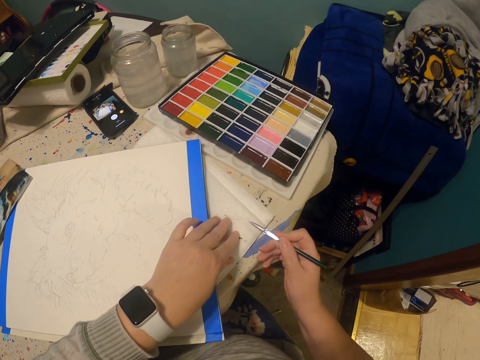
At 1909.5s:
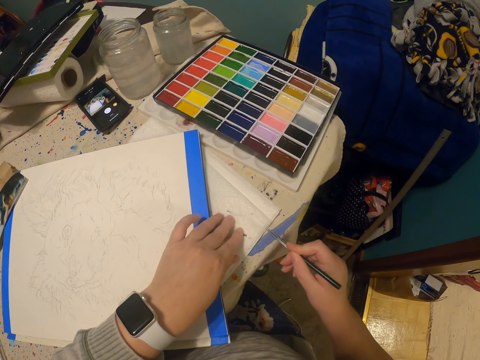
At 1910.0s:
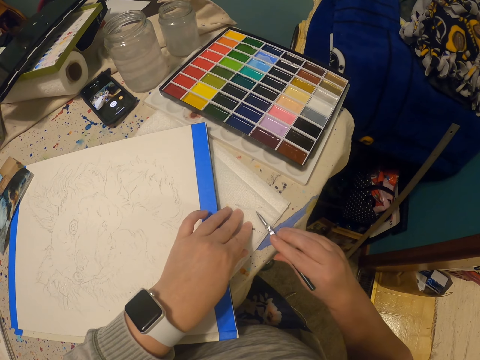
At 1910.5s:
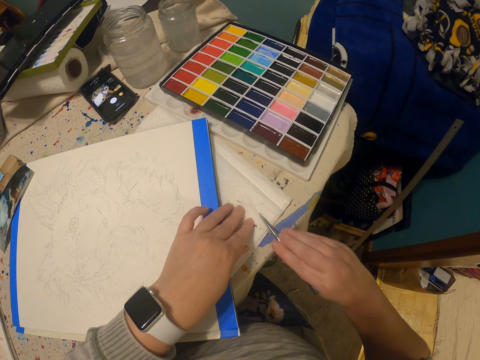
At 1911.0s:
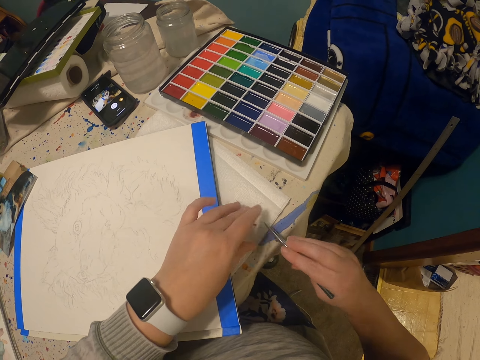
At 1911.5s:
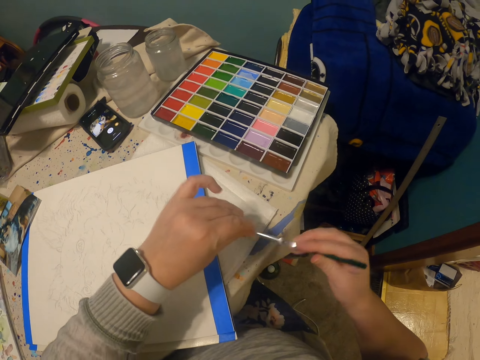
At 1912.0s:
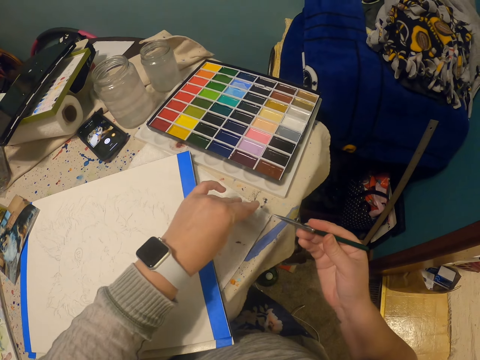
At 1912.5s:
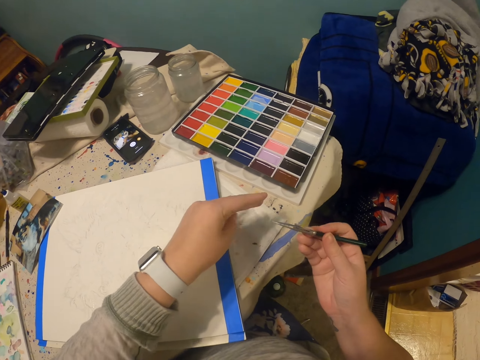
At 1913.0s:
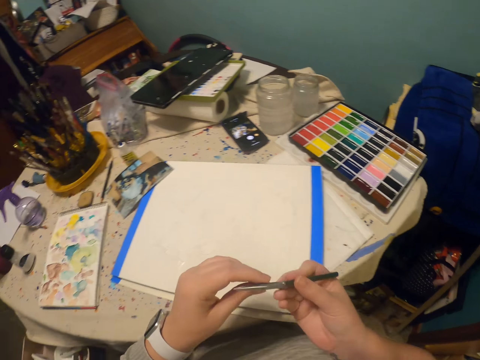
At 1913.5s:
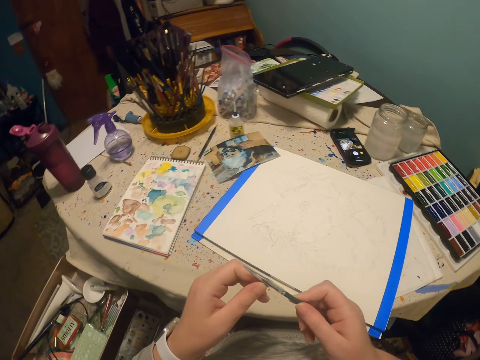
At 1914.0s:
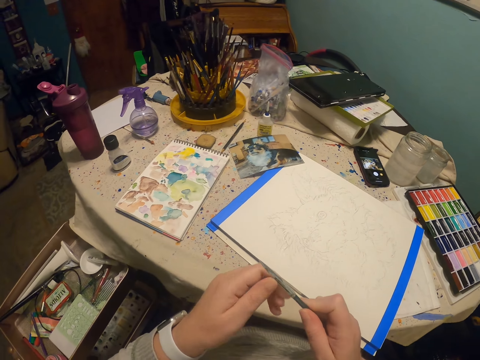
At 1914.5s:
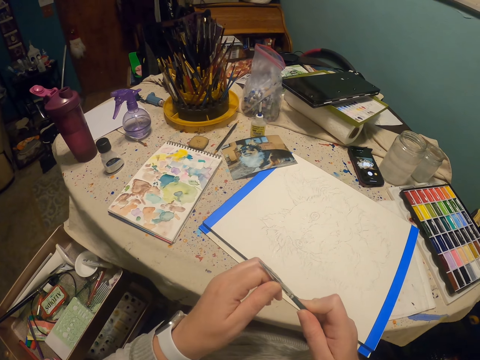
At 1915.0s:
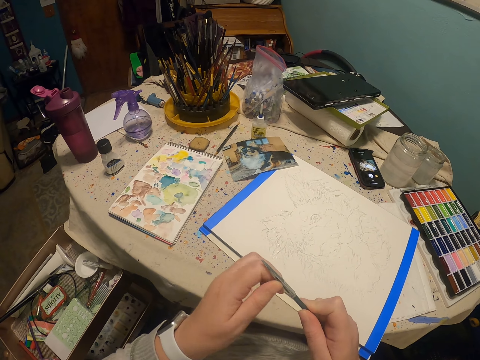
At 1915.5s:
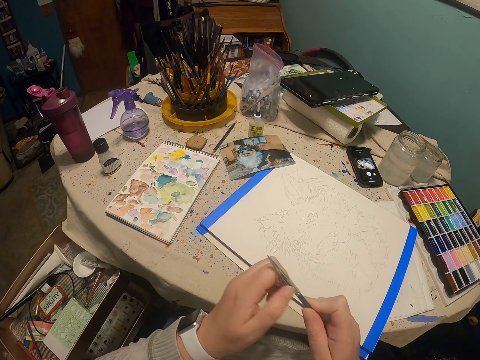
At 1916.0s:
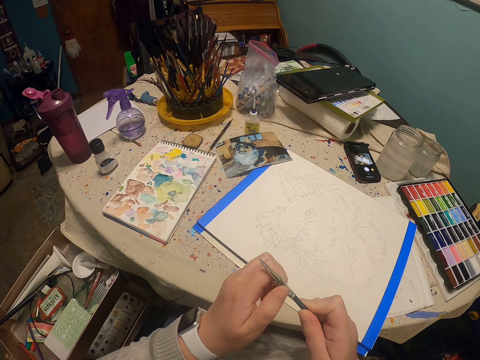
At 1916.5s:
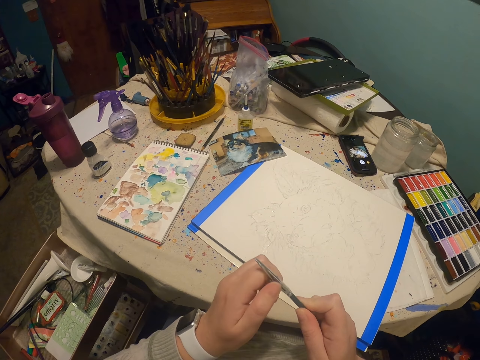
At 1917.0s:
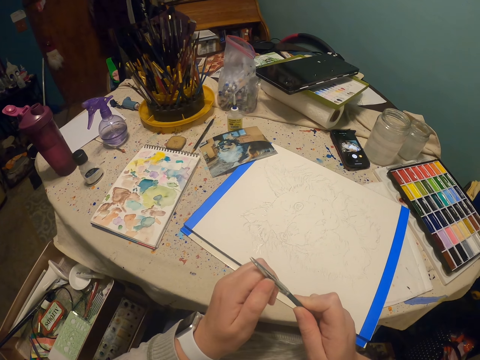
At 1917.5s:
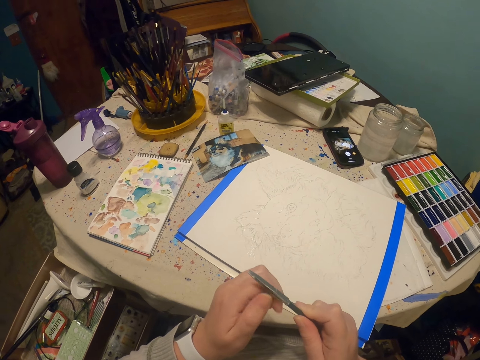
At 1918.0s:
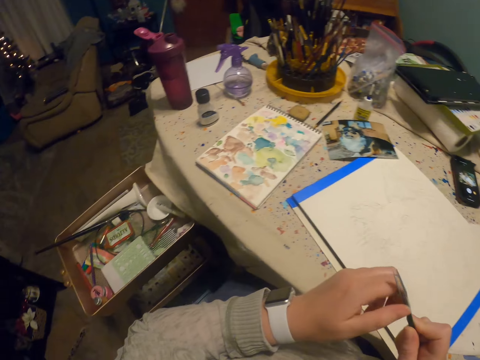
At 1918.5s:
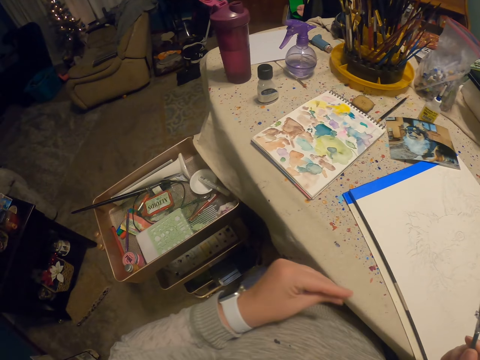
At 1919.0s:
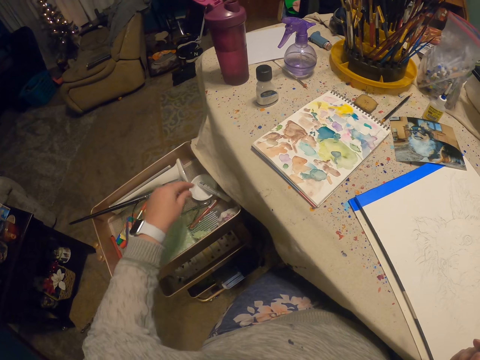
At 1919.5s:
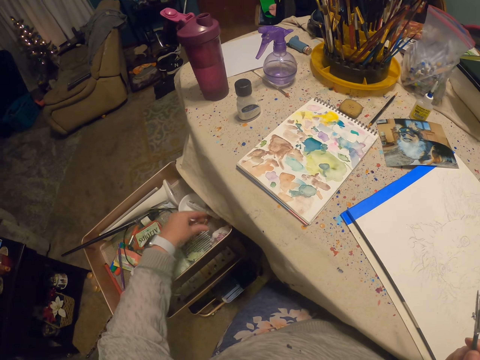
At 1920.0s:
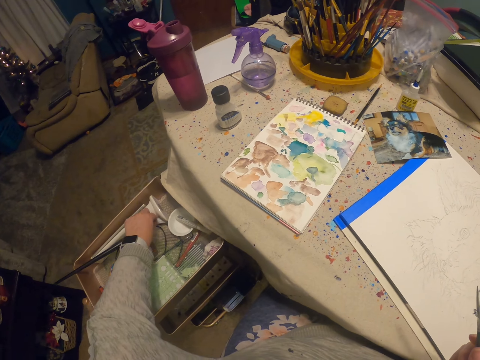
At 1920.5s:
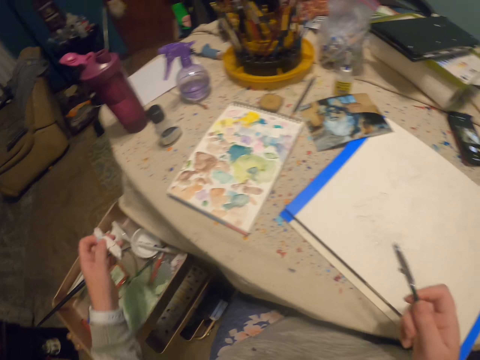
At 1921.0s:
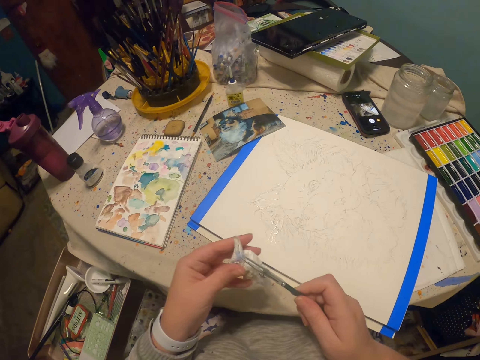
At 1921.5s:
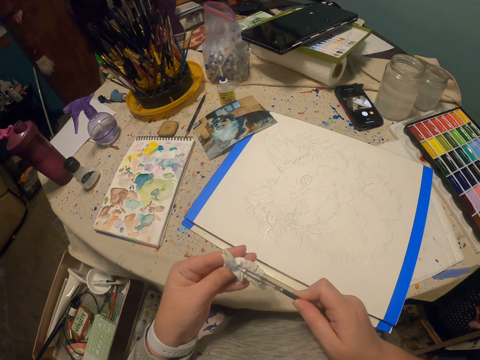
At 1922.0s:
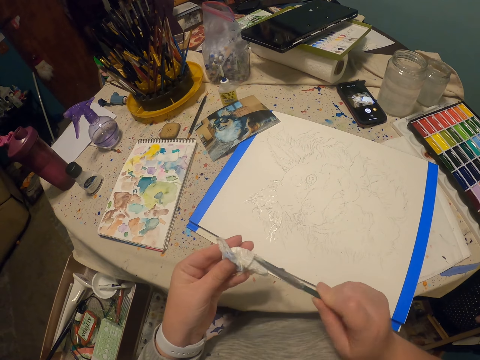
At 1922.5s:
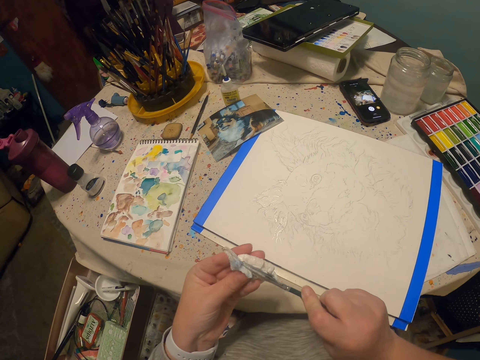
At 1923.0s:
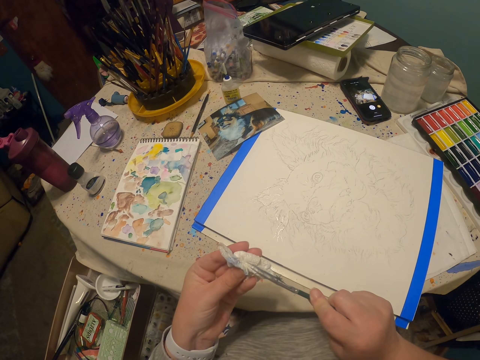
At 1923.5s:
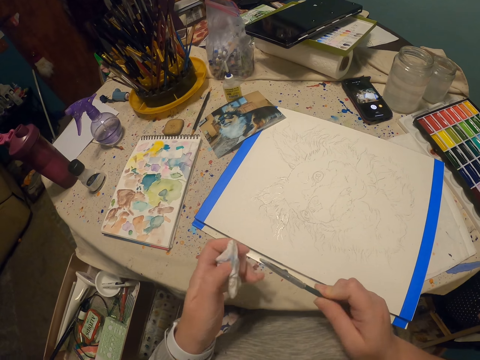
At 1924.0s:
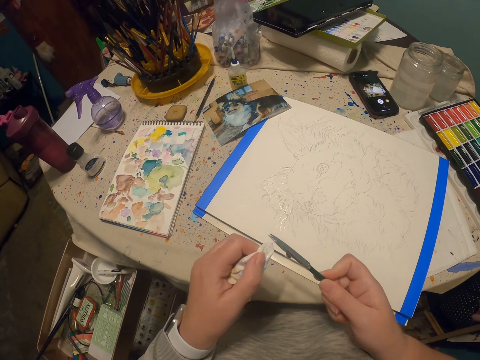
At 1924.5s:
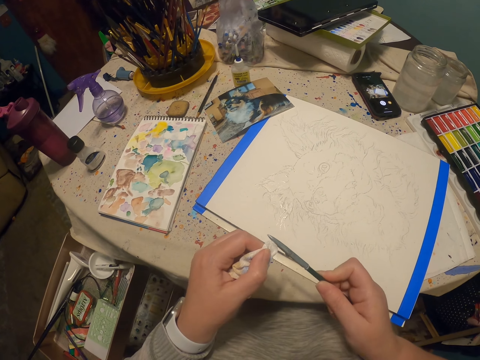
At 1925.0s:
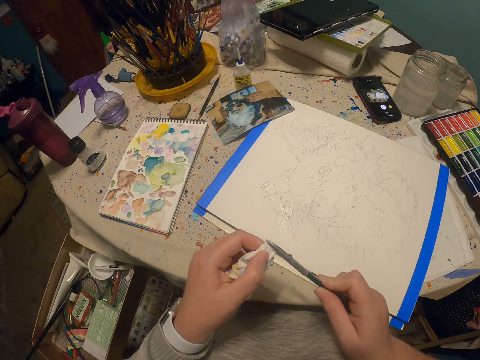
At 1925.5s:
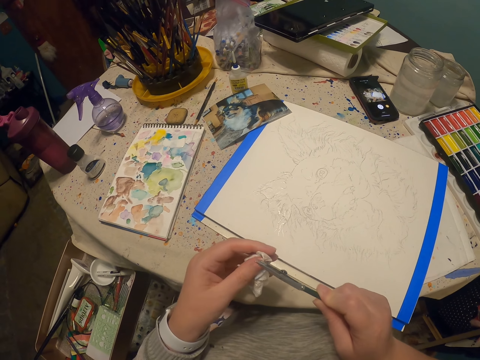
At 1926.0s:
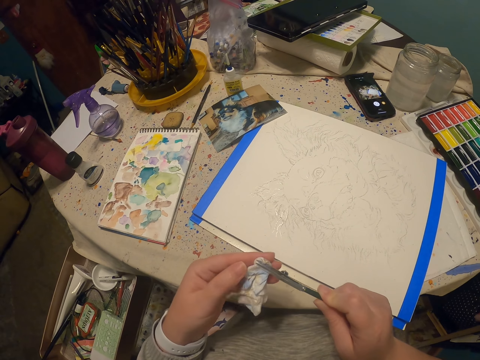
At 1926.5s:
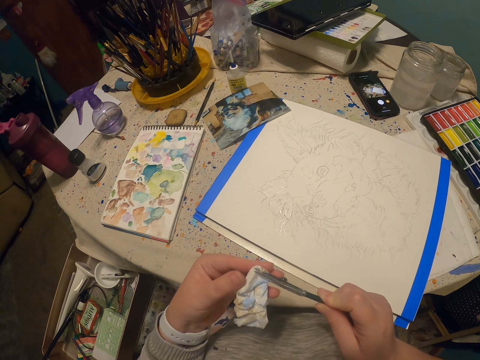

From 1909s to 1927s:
The camera wearer puts a hand on a table. They wipe a paint pen with a book. They wipe the paint pen with a hand. They open a pen tube. They adjust part of the paint pen with a hand. They touch a piece of paper in a box. They pick up the piece of paper on the box. They clean a tube pen. They adjust the paint pen with a hand.

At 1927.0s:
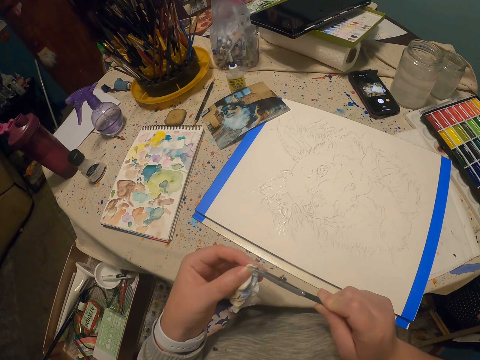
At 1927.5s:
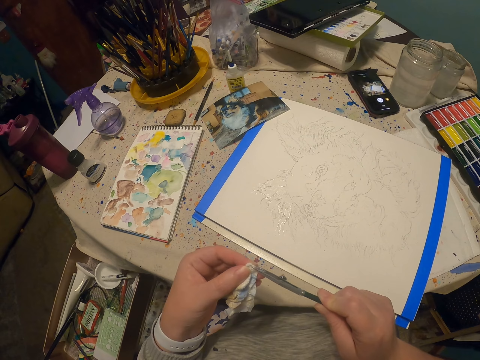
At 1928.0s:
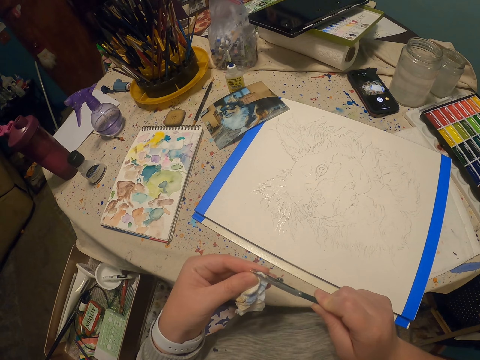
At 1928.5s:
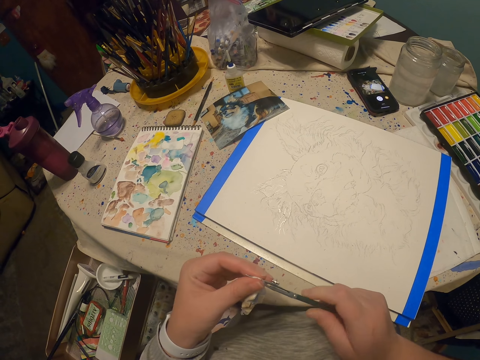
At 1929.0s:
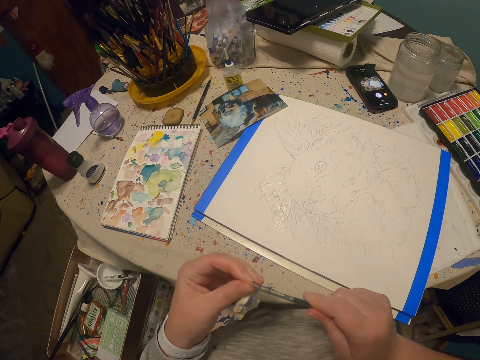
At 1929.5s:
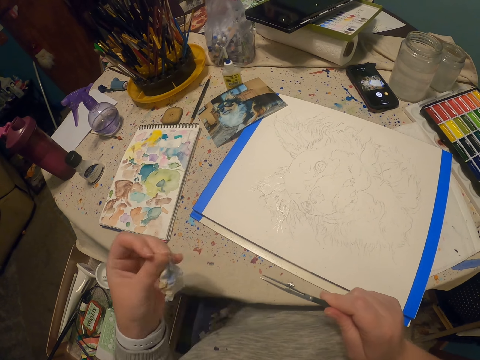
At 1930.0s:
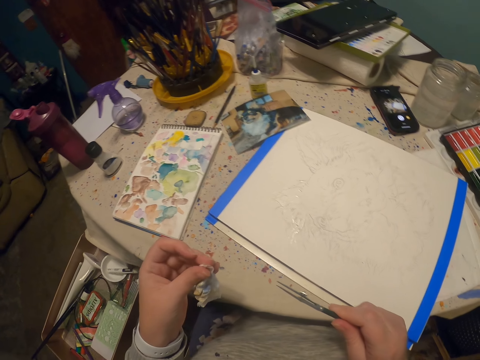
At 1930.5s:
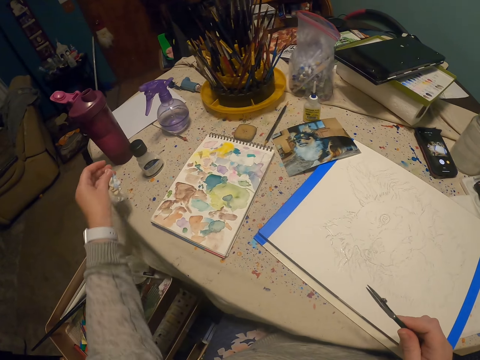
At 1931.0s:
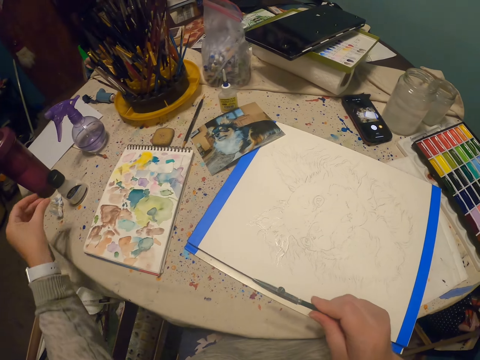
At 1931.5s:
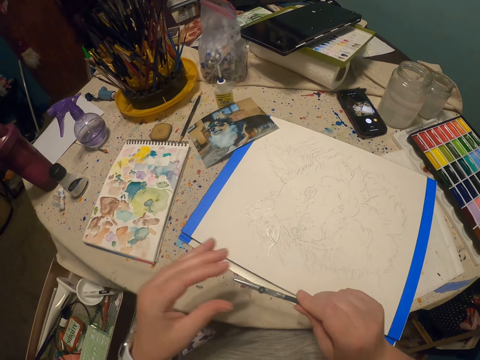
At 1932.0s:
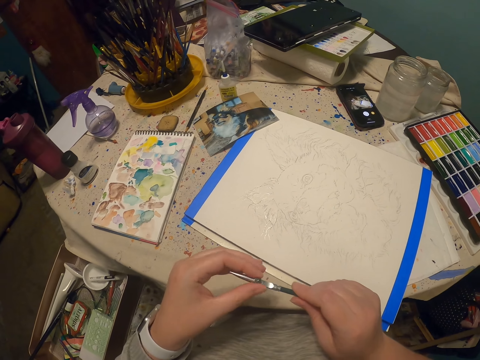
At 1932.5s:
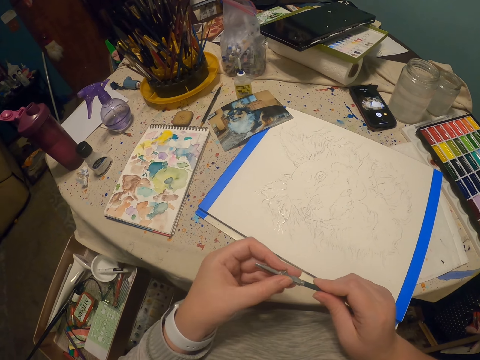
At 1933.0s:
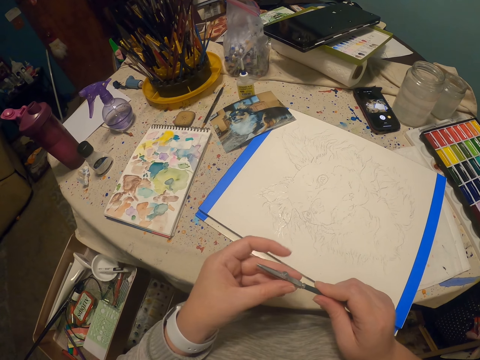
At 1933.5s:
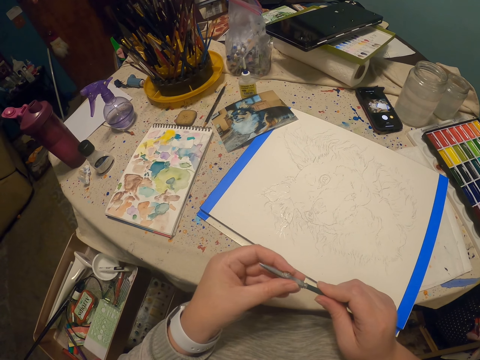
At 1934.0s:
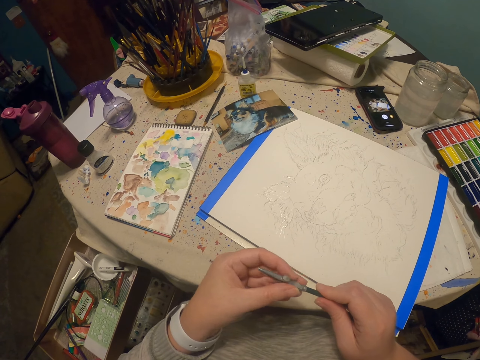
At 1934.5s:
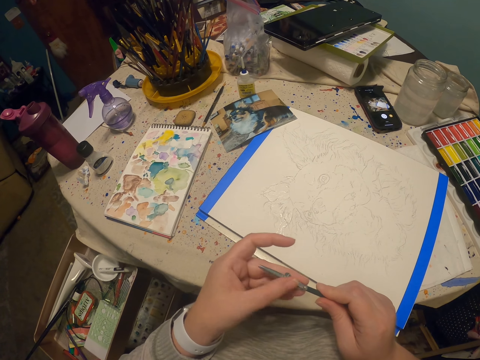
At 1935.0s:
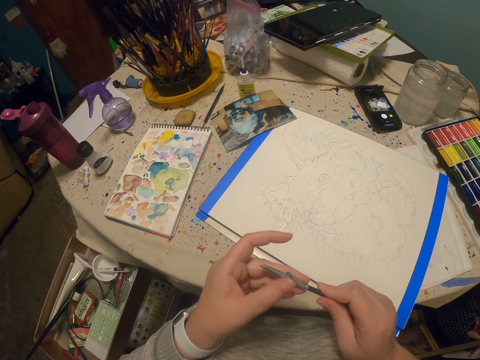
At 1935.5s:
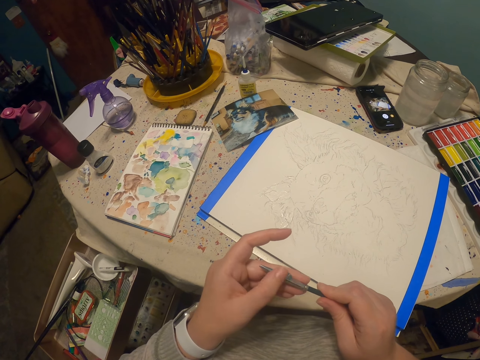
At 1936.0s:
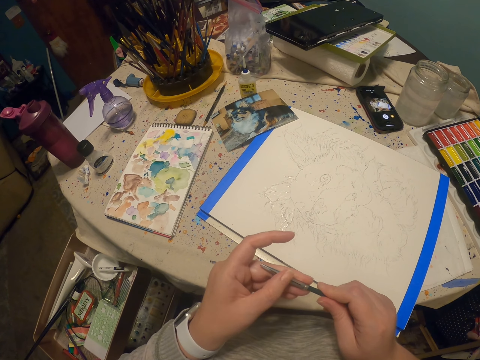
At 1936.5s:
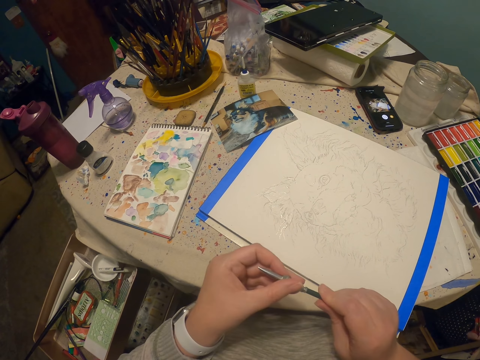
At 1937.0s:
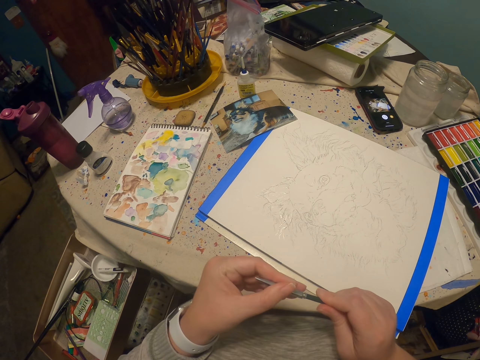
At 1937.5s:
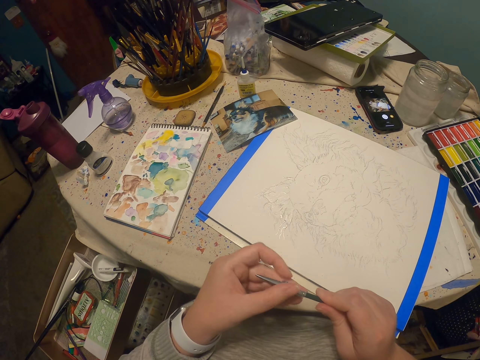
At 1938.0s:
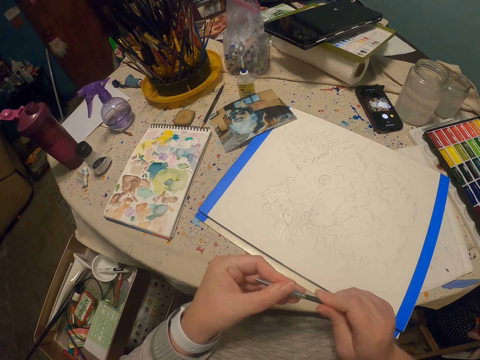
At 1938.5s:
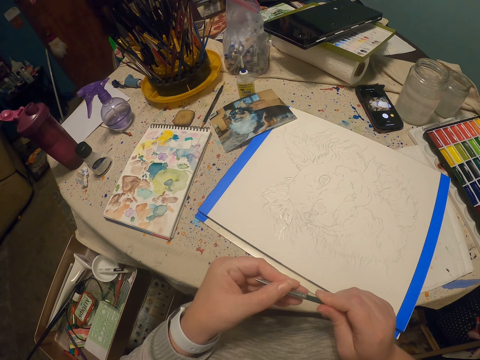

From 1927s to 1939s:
The camera wearer puts down a piece of paper on a table. They adjust a paint pen with a hand.
